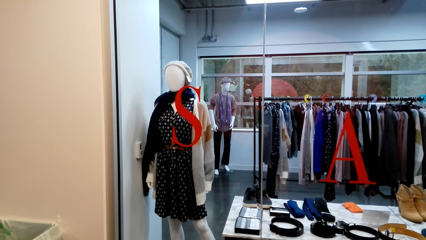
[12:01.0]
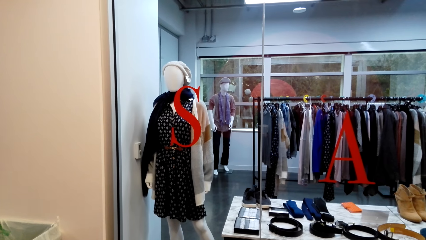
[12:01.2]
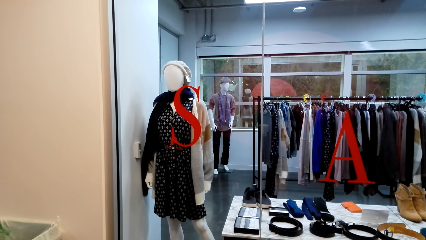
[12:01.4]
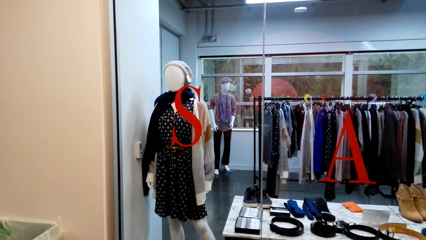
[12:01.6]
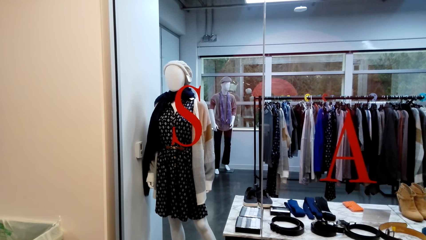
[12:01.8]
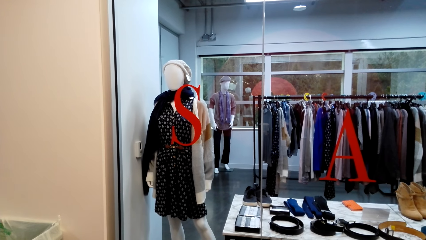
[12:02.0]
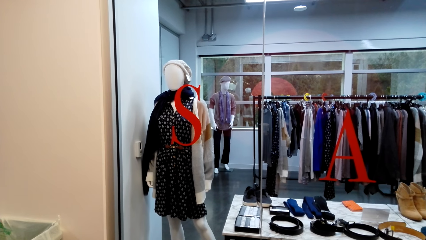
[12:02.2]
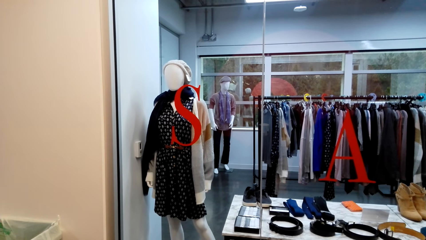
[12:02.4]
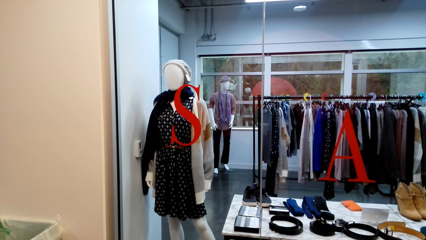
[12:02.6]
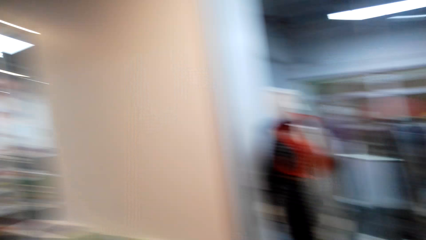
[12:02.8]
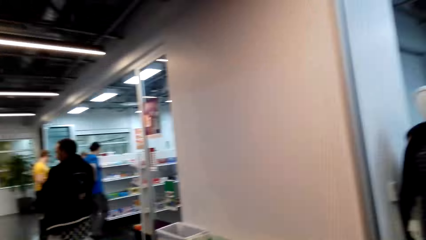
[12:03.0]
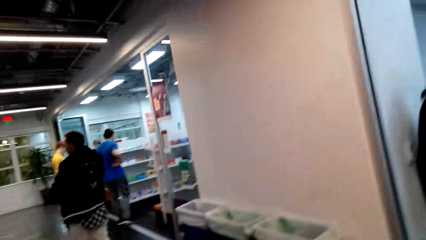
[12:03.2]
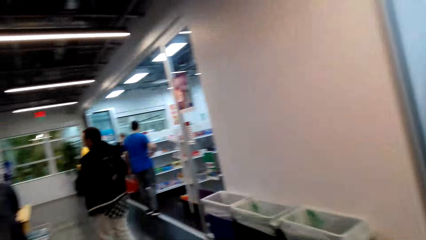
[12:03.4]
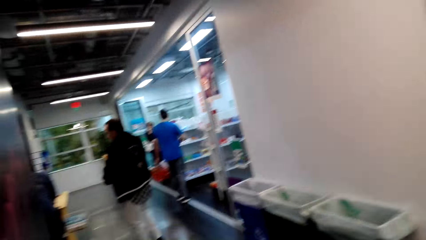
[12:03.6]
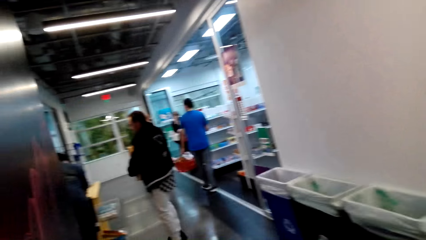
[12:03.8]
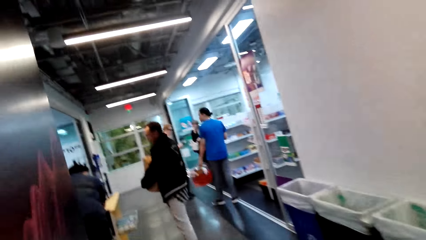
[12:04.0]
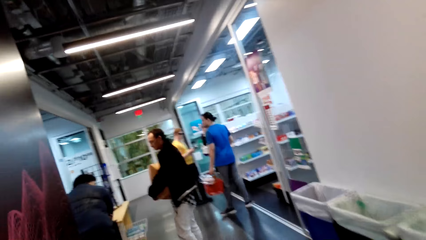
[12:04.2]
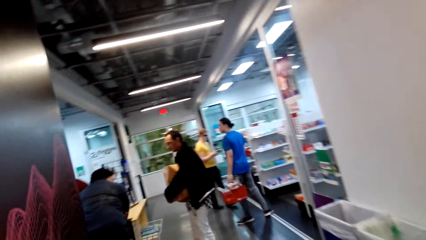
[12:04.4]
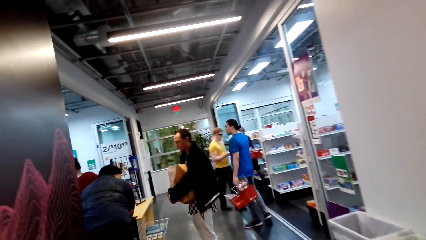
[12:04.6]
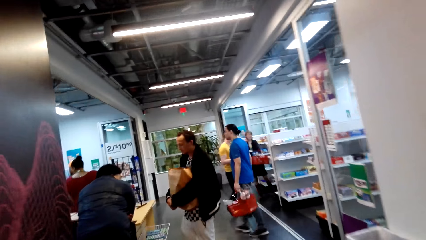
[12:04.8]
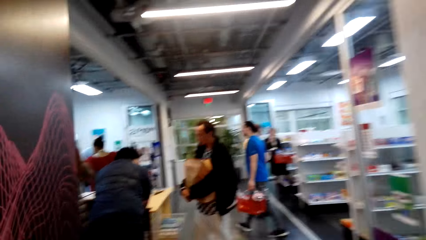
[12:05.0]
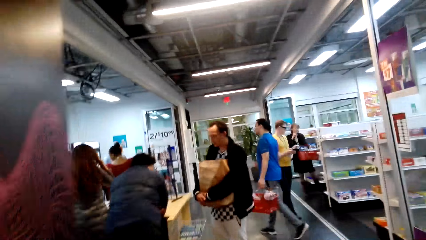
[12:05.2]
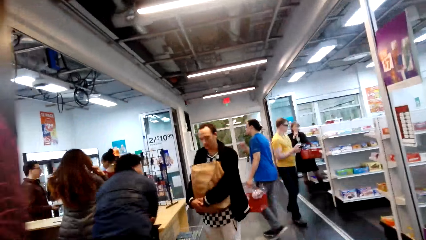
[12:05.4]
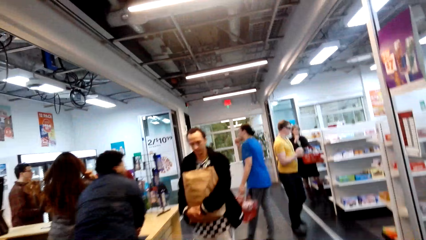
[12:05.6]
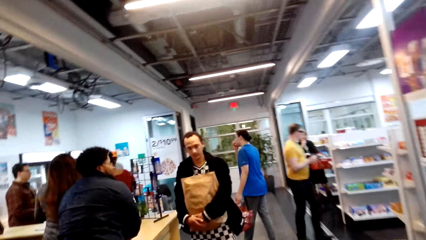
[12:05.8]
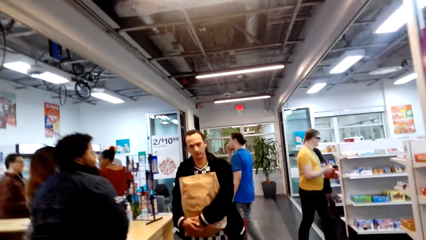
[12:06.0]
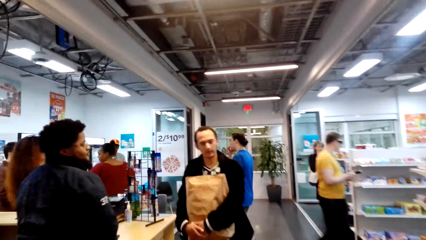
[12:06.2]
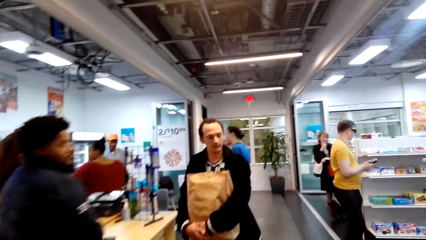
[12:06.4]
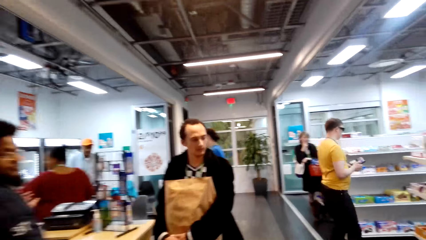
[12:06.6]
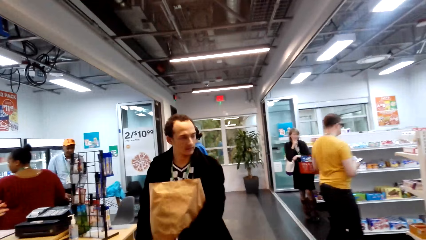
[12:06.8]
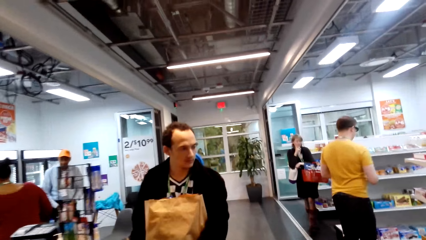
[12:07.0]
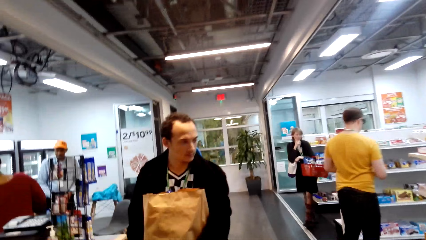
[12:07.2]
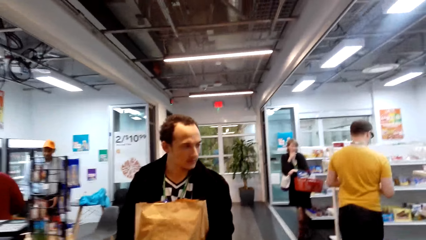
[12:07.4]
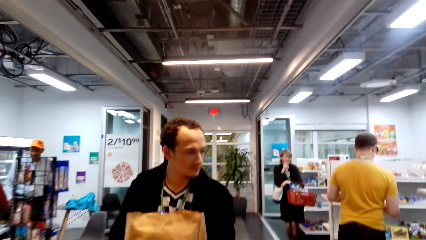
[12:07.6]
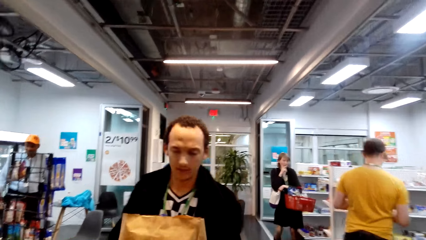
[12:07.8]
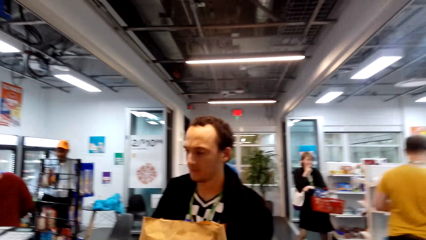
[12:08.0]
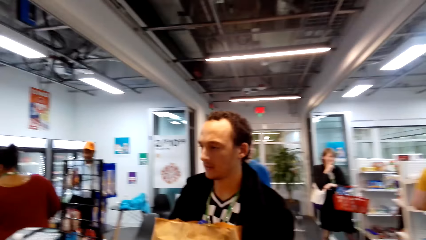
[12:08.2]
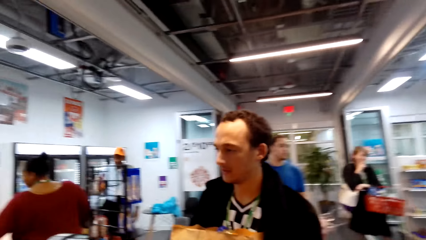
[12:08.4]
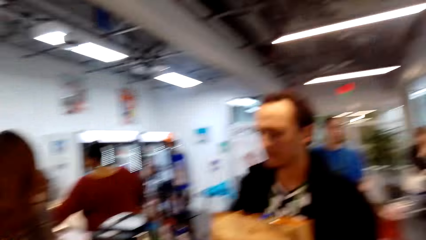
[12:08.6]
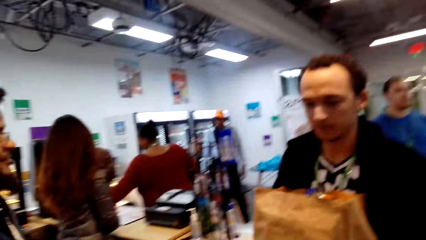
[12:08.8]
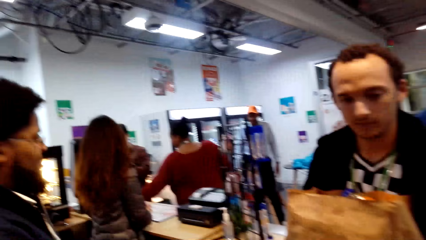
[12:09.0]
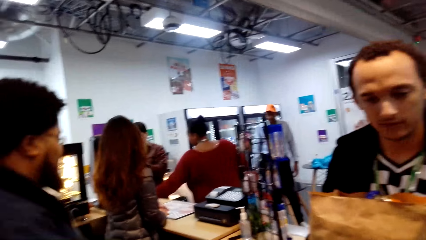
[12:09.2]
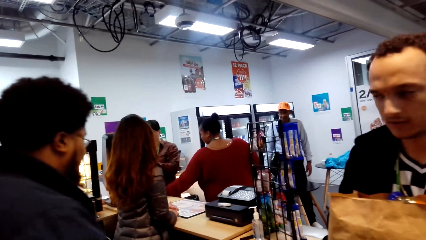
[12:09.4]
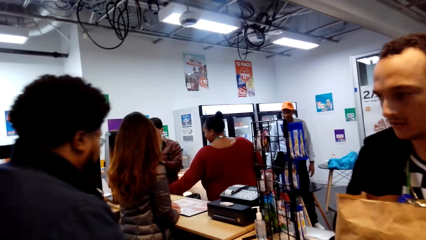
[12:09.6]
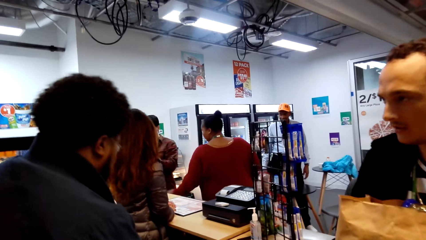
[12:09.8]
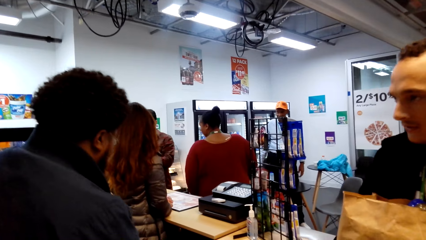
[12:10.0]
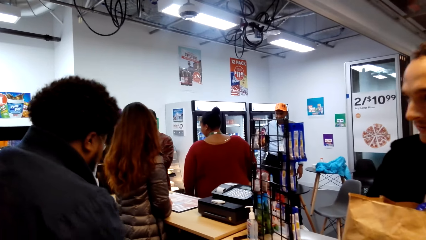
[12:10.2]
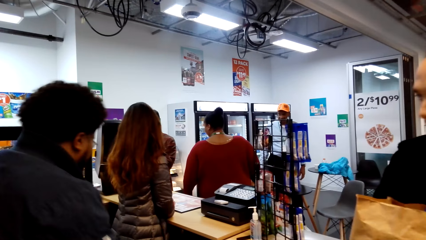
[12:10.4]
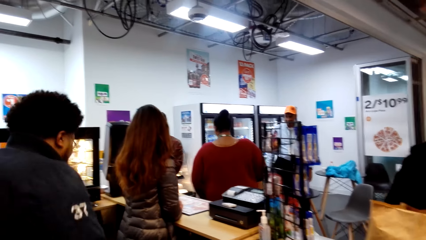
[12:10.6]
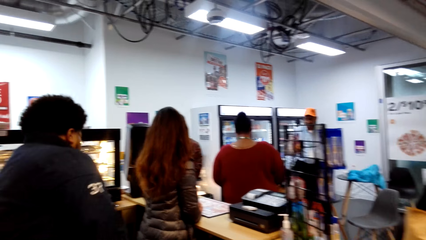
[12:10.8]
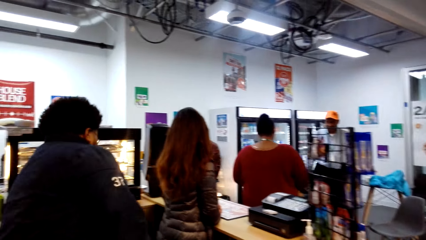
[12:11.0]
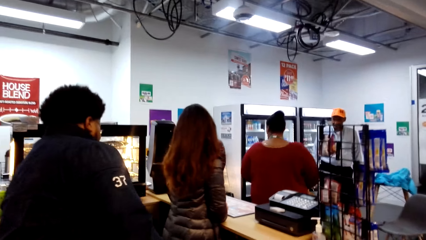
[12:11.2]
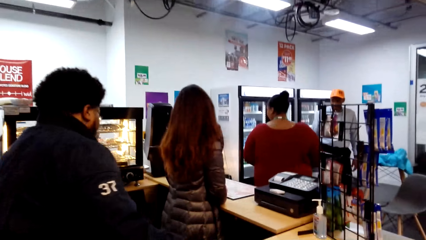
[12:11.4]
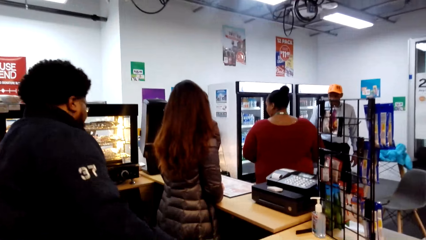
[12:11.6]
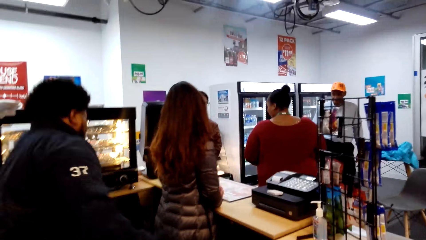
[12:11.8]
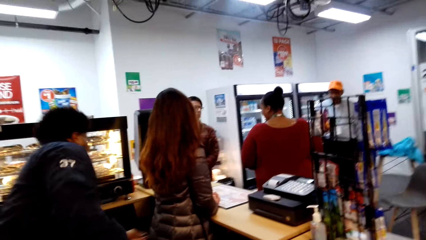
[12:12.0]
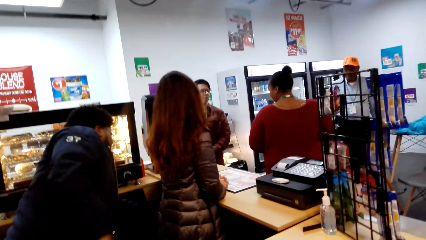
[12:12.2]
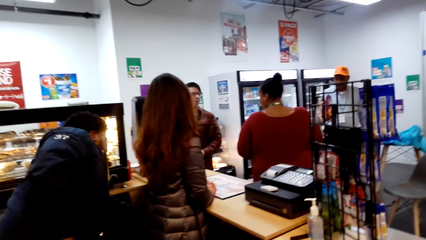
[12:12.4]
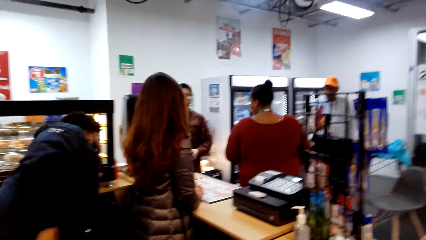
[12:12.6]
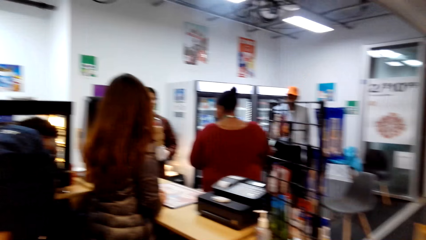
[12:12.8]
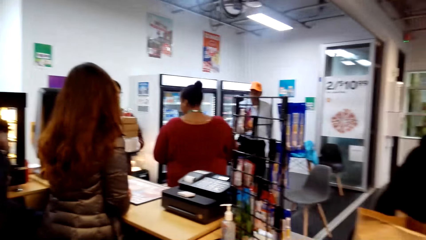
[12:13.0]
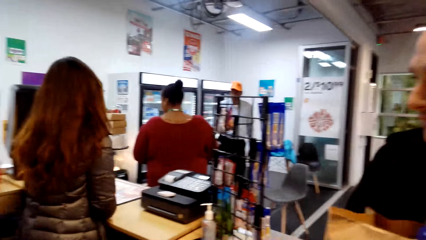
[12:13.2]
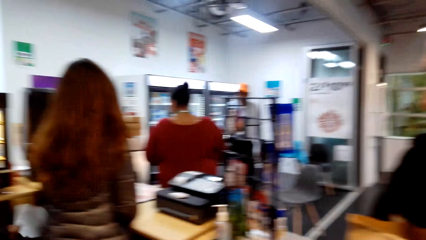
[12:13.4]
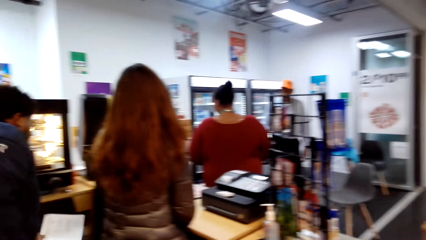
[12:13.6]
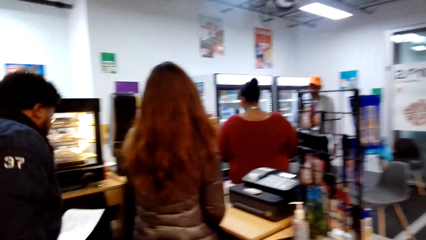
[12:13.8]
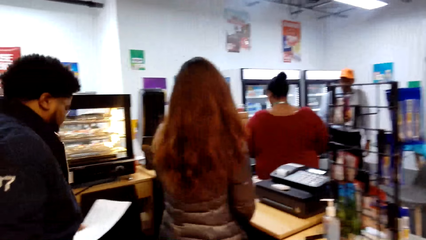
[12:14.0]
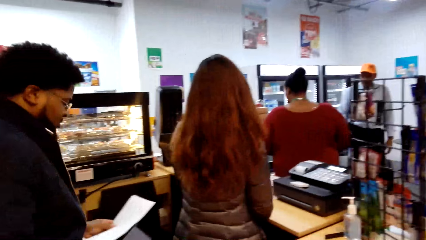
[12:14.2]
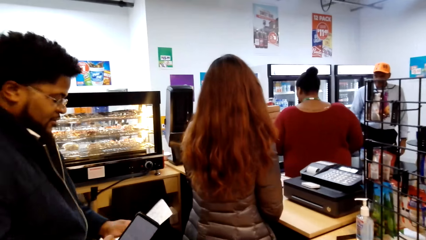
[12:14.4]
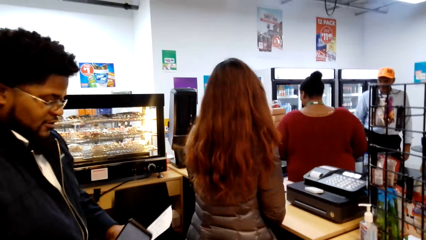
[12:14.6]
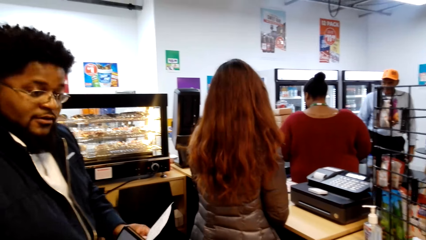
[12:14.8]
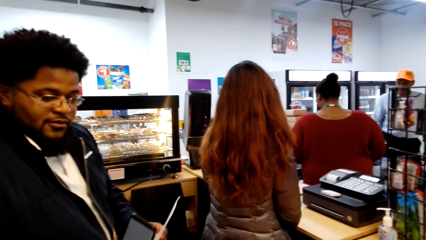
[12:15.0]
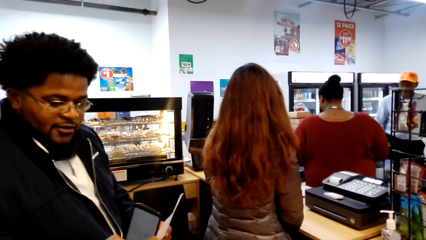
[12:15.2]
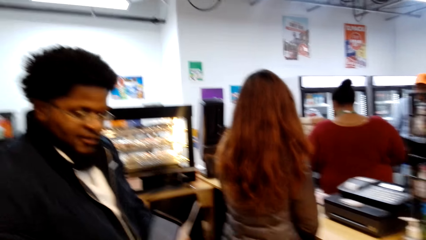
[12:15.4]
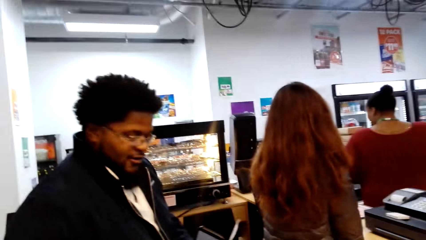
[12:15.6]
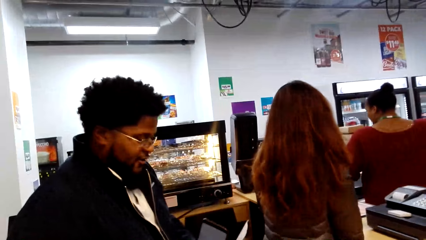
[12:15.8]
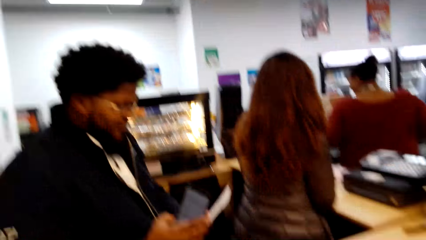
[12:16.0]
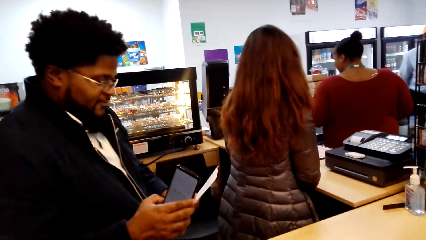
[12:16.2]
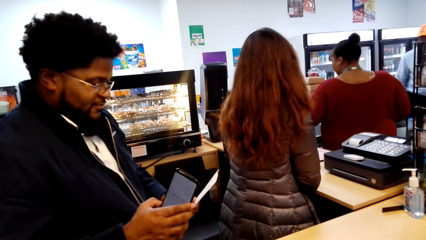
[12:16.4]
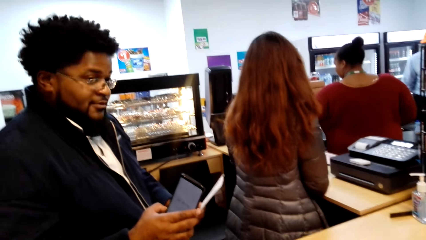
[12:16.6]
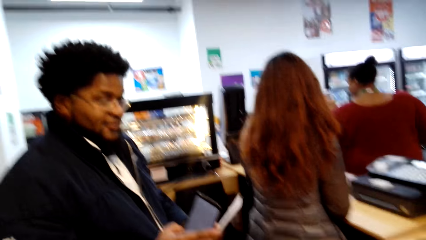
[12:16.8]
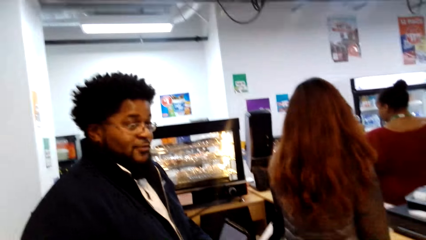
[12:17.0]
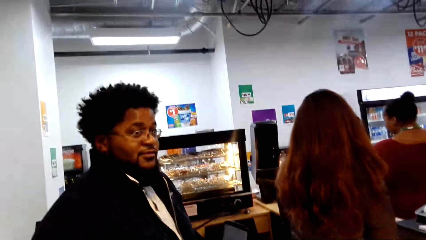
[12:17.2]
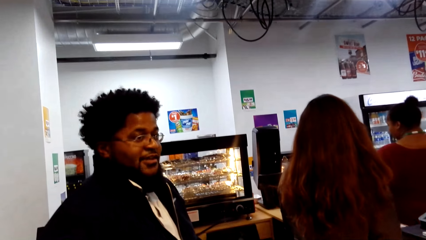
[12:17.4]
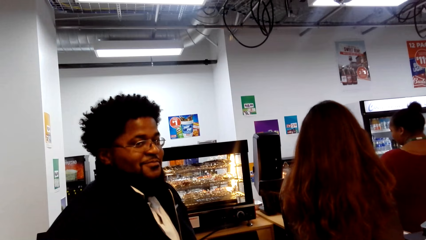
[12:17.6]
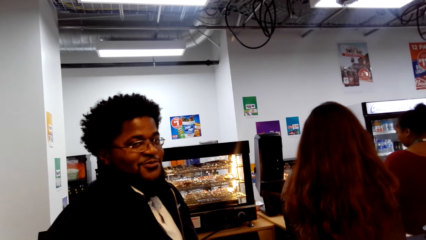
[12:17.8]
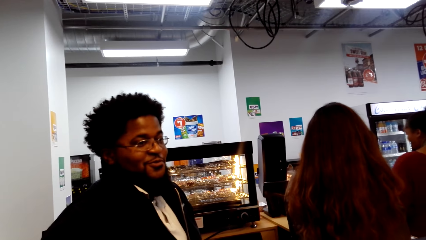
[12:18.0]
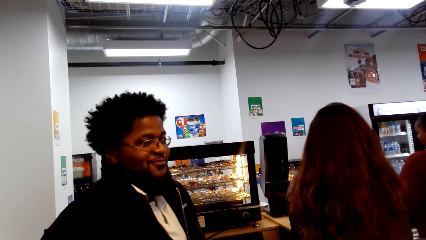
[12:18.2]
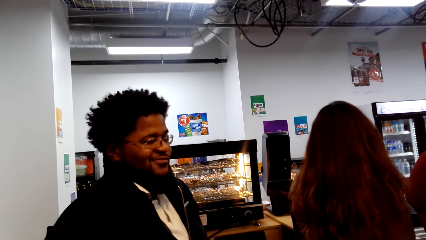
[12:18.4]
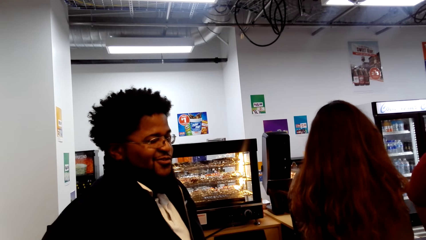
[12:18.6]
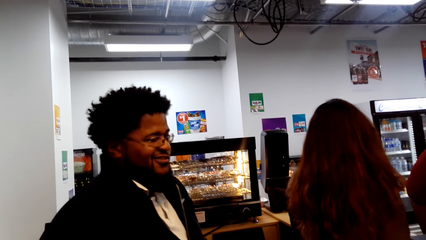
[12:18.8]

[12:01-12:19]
The camera wearer walks to the counter. A man carries the shopping bag. A person picks up the receipt from the counter. Two other men and a lady dialogue with another lady at the counter. The person talks to another person and the camera wearer. Another man checks the phone.
